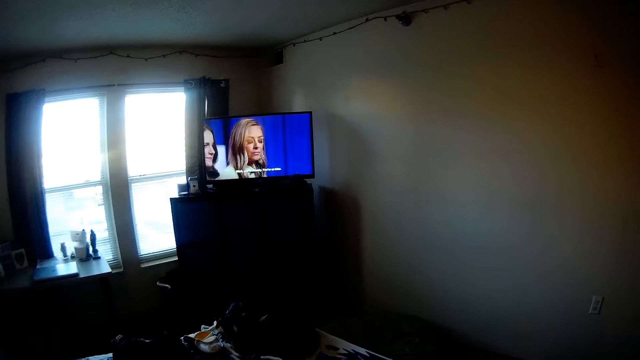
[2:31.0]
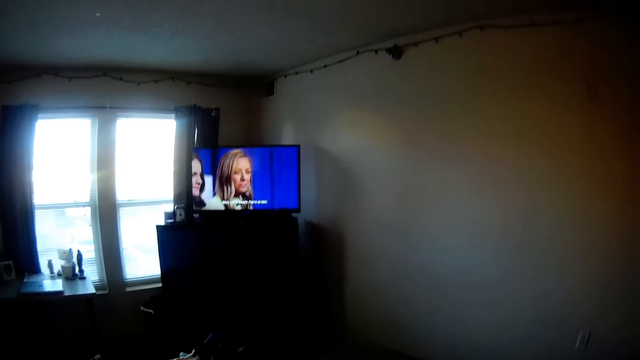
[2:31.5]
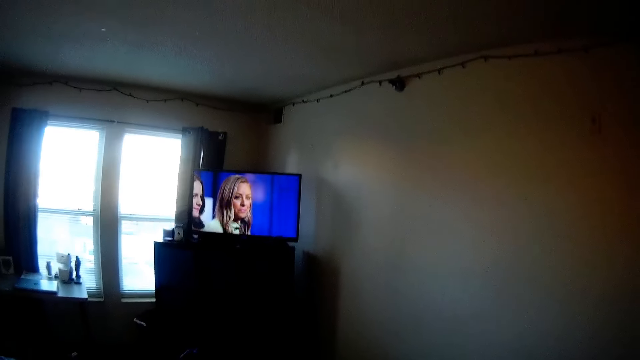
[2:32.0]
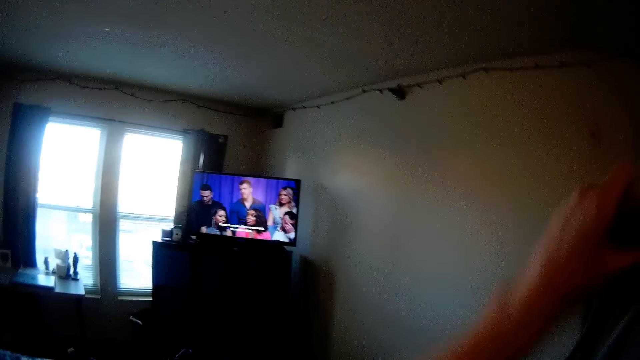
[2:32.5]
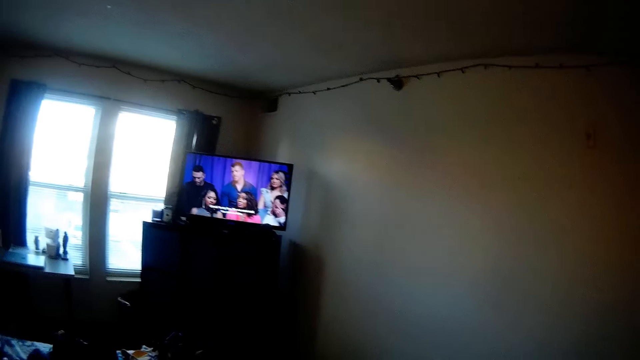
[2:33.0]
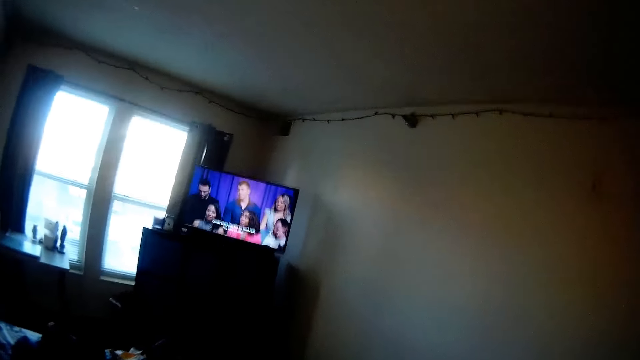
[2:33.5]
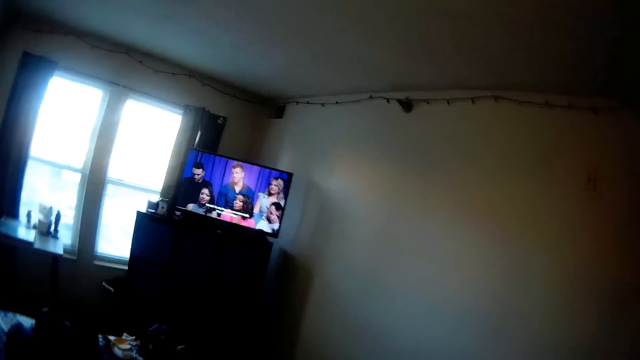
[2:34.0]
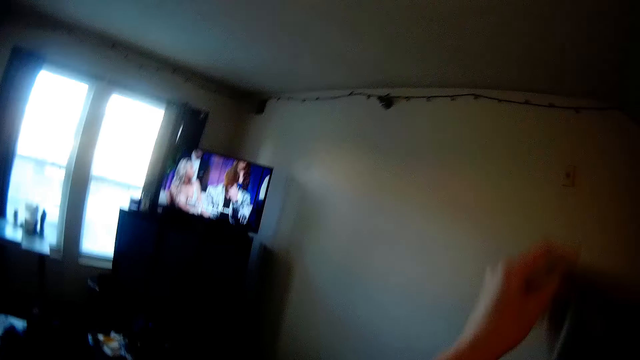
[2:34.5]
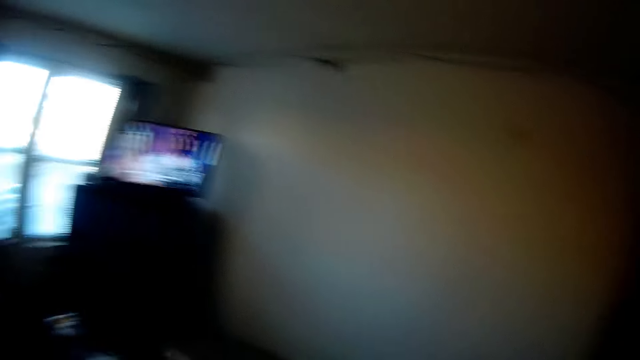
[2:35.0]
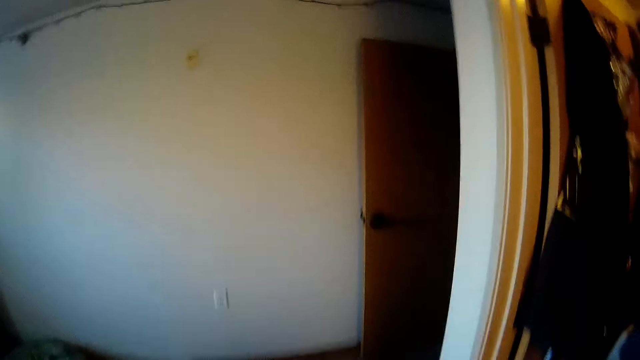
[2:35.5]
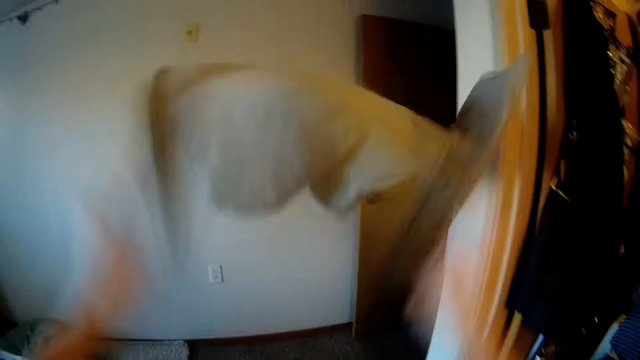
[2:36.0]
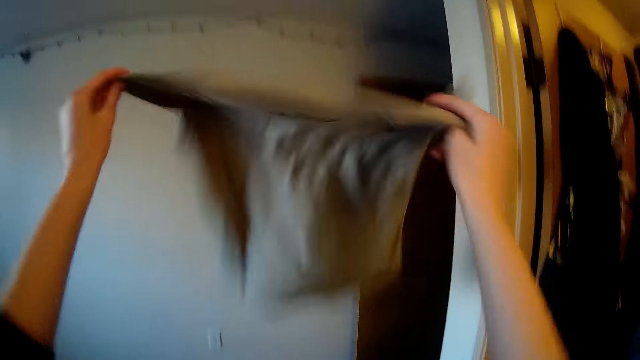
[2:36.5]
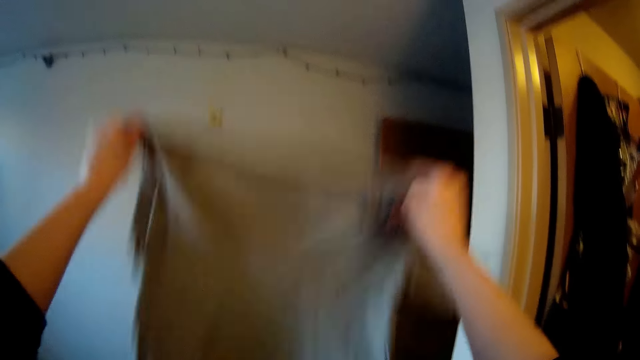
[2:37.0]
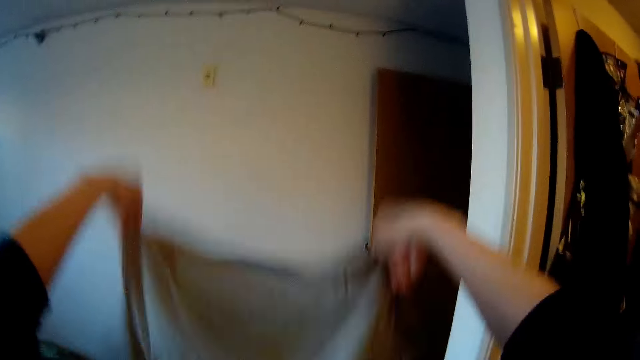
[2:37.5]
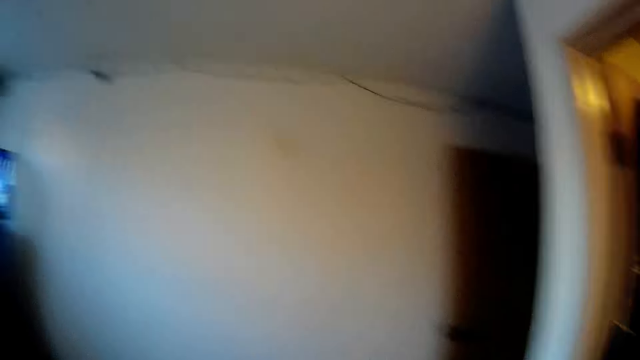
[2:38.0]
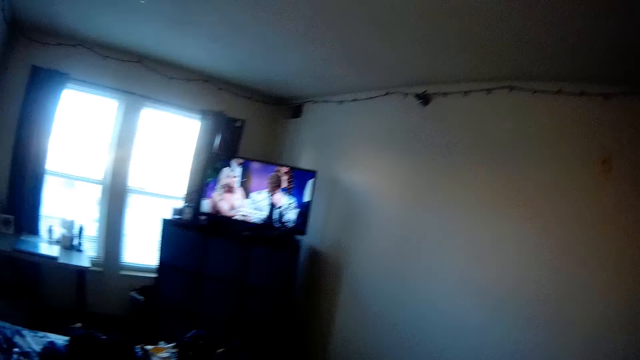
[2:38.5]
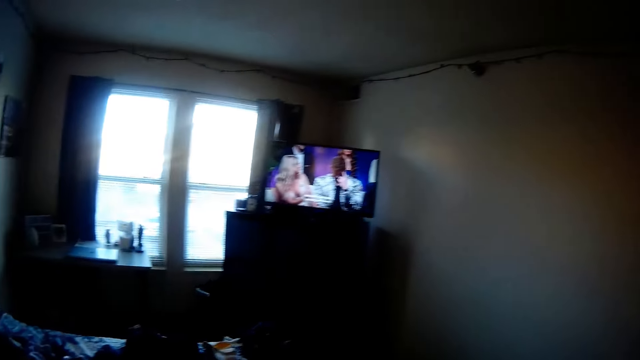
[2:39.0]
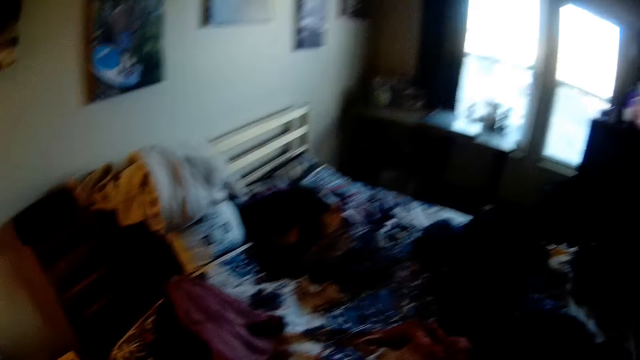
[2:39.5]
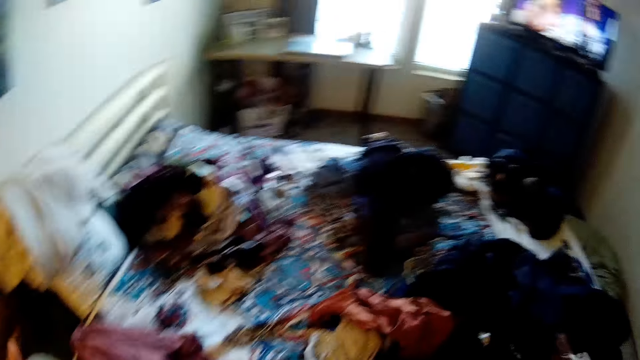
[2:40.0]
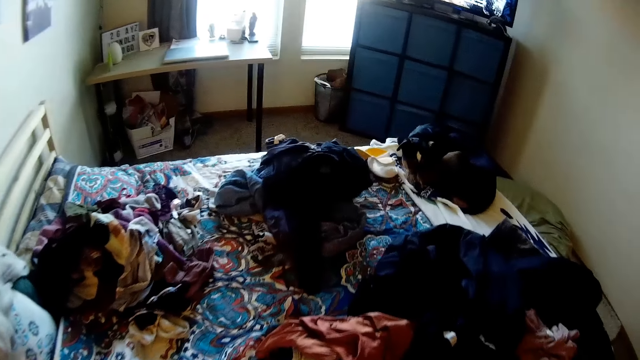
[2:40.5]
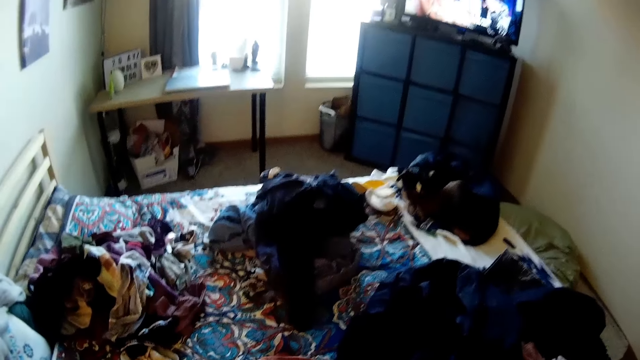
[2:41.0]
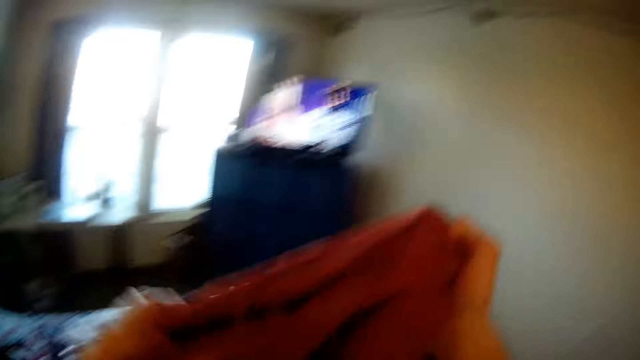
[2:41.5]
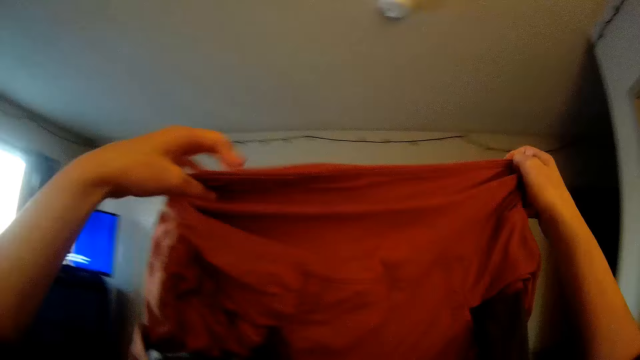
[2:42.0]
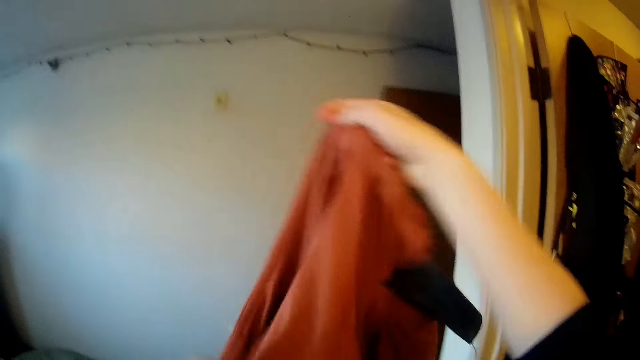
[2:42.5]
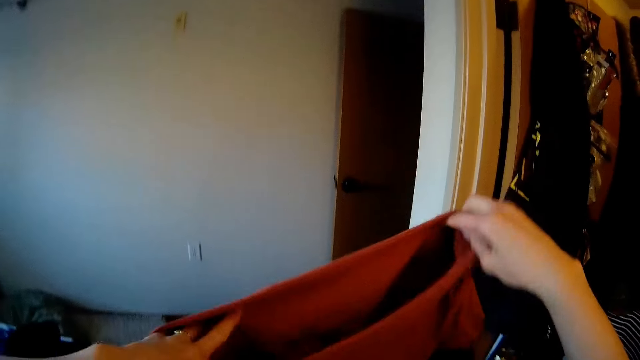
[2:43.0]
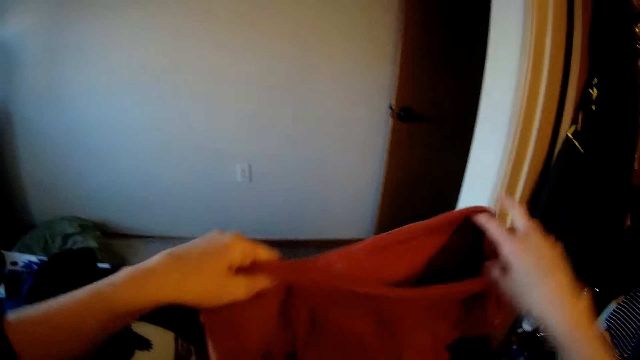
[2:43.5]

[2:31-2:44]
The camera wearer watches the television. They hold a t-shirt. They flip a cloth. They look at the television. They look at the bed. They lift the cloth and hold the cloth.

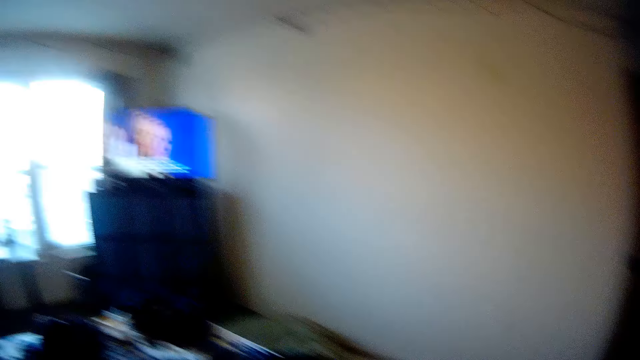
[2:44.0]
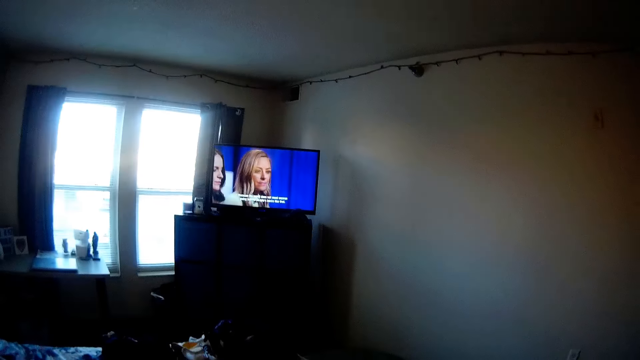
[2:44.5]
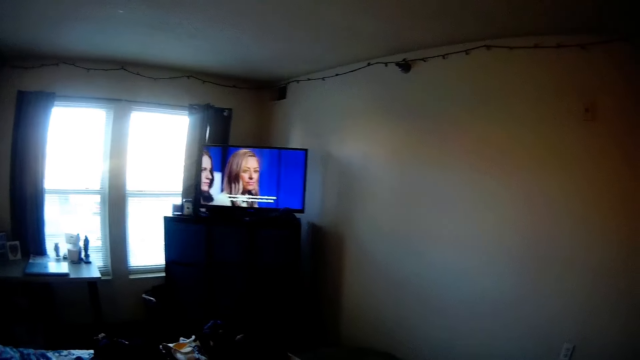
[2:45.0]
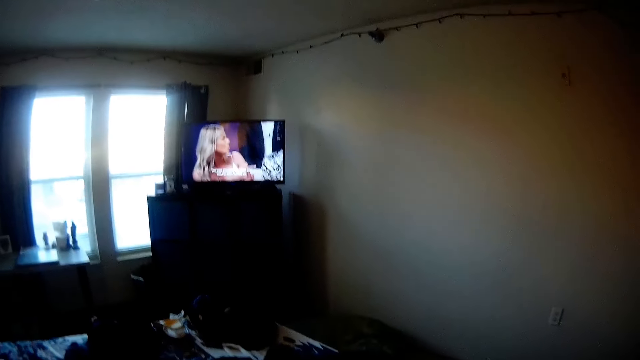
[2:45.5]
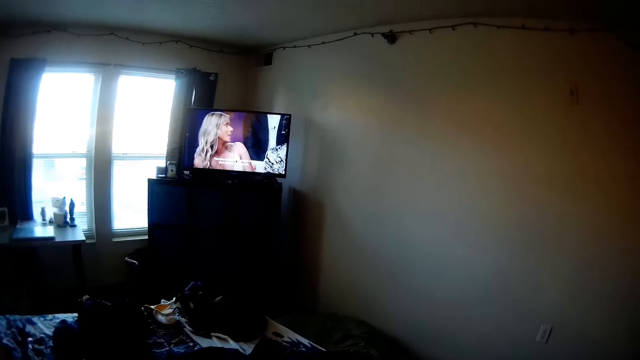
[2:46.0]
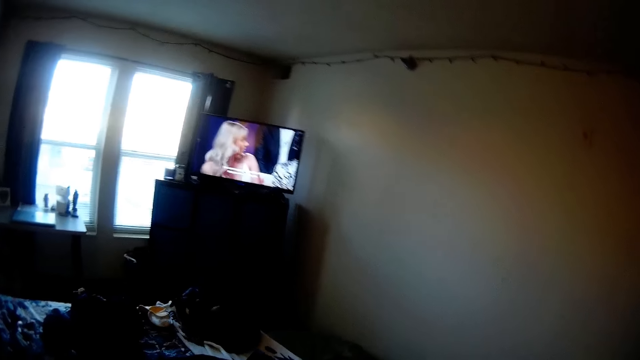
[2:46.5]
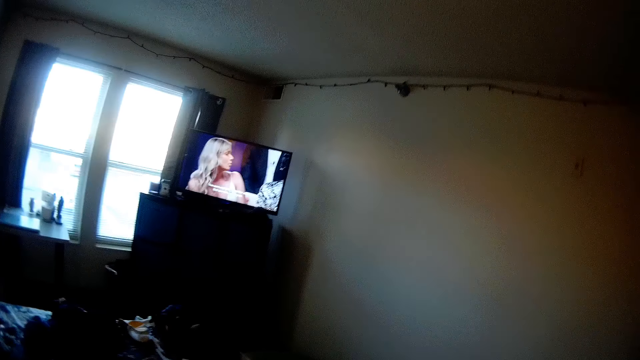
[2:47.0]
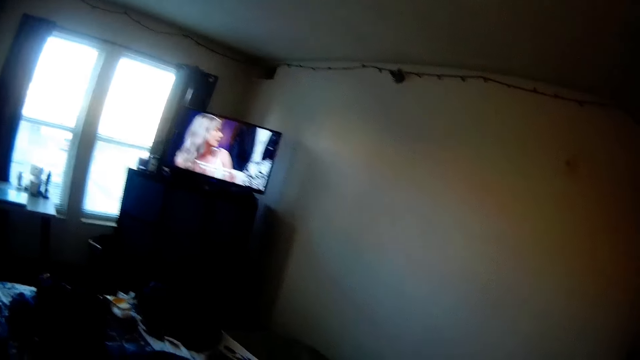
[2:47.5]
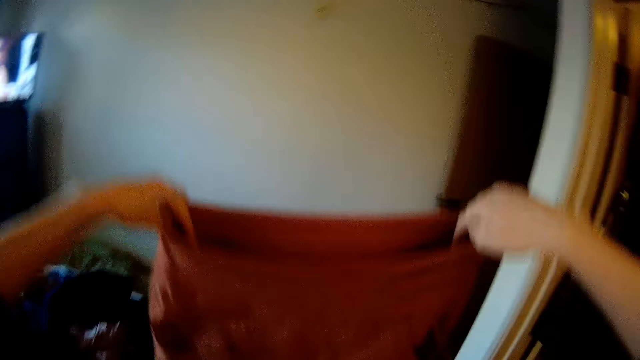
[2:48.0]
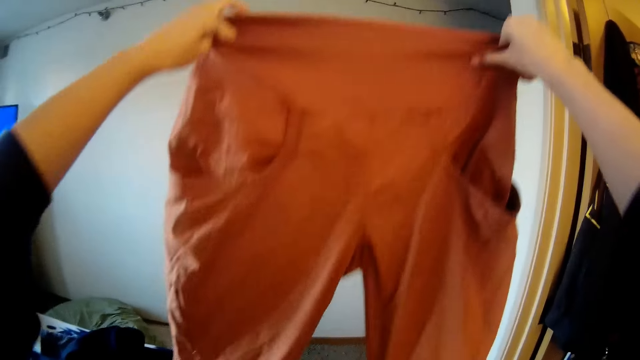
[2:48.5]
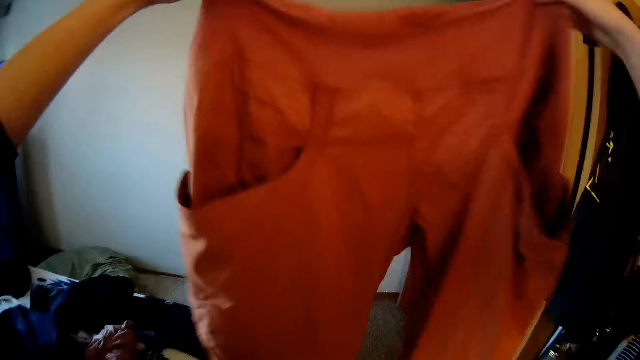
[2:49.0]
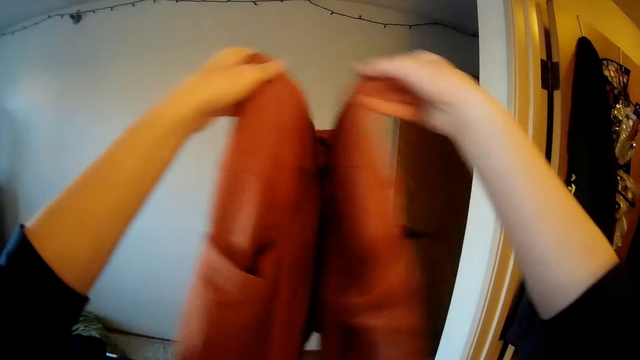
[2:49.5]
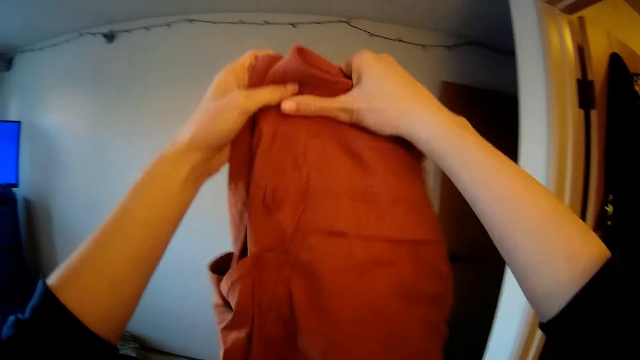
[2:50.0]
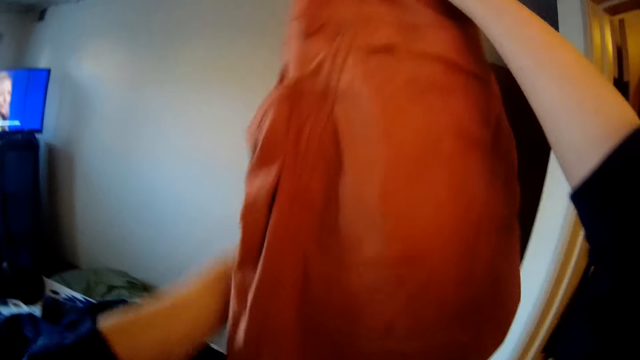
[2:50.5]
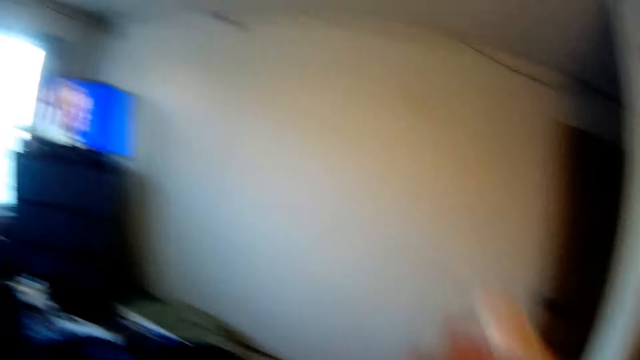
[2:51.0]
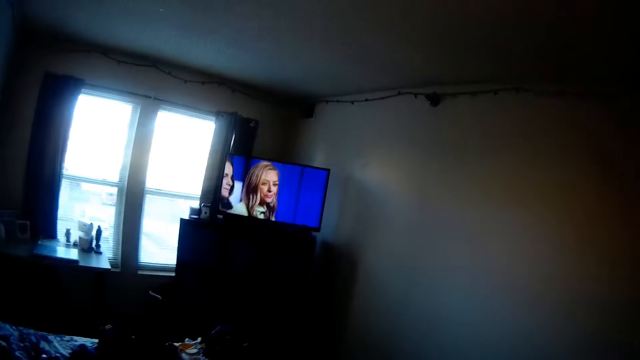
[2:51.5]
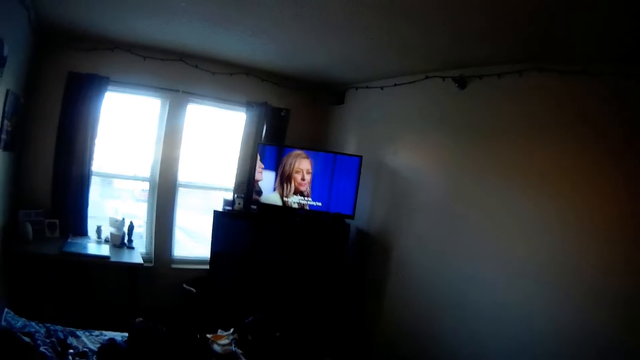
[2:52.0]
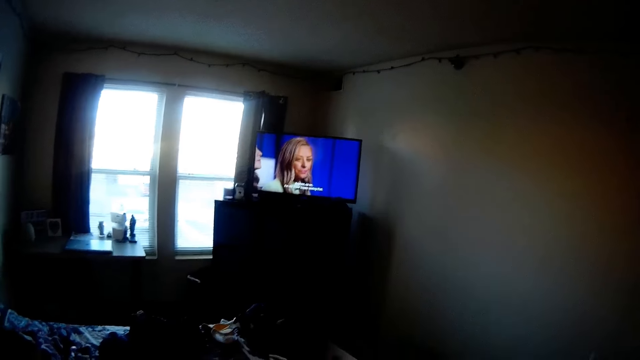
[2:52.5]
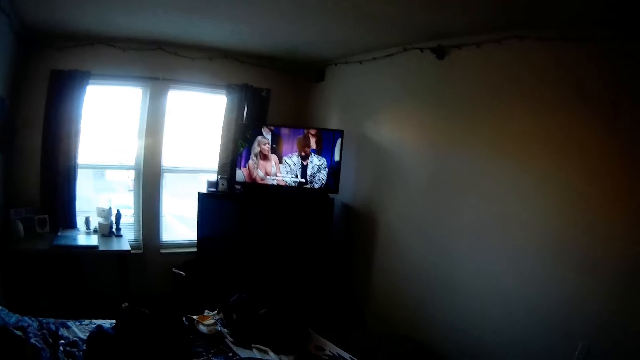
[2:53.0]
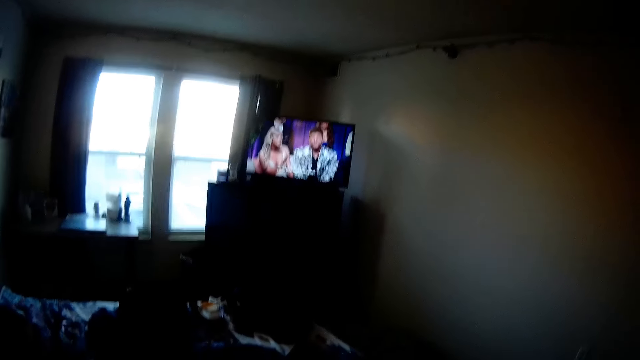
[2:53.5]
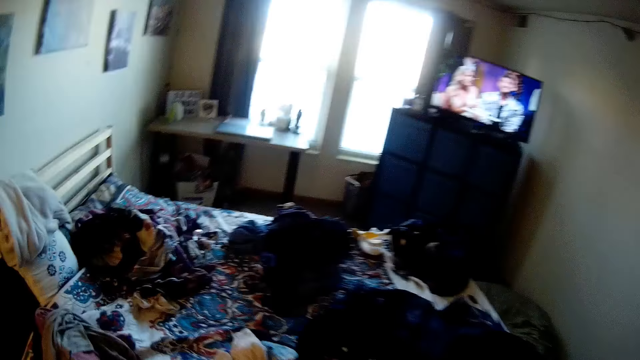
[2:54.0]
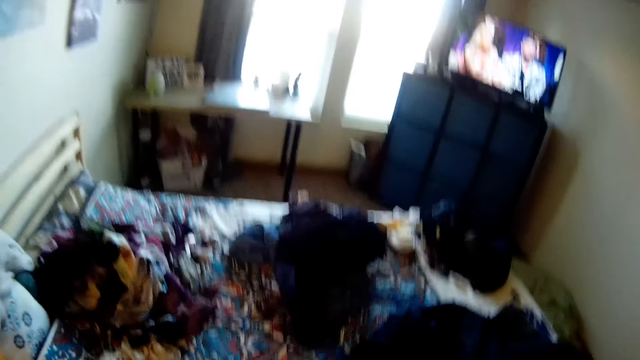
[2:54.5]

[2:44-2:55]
The camera wearer looks at the television. They hold the trousers. They raise the cloth. They fold the trousers. They watch the television.
